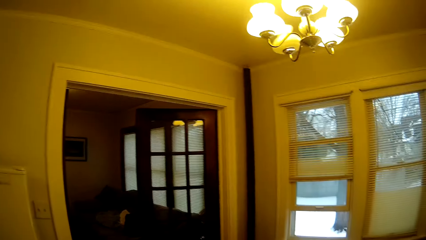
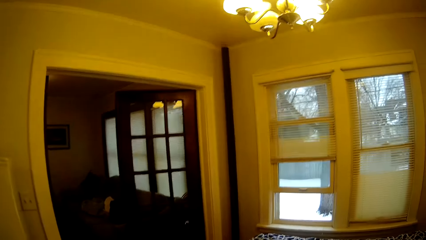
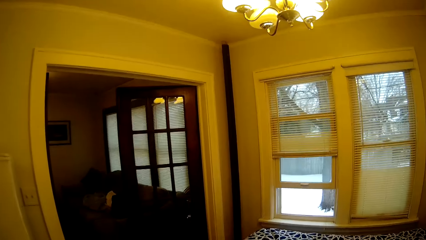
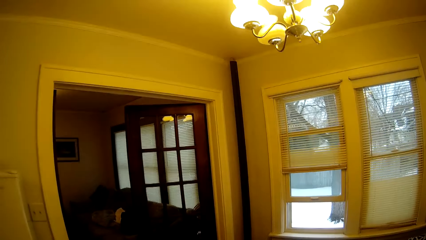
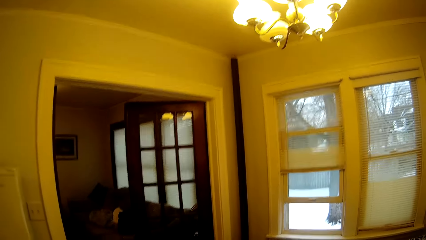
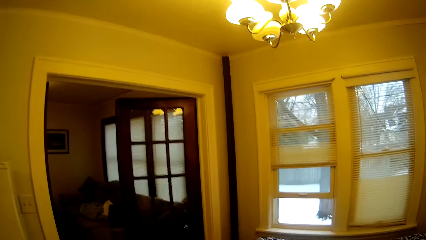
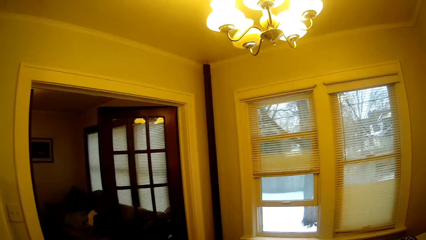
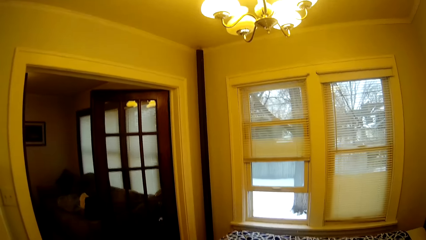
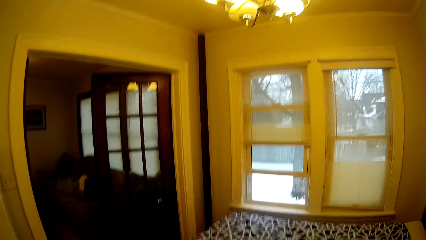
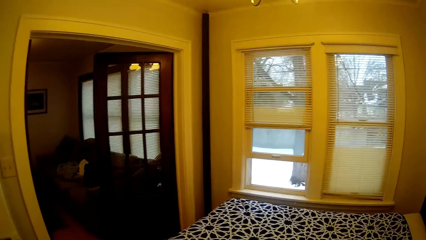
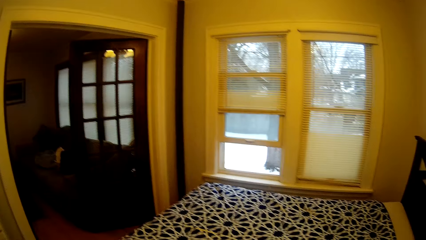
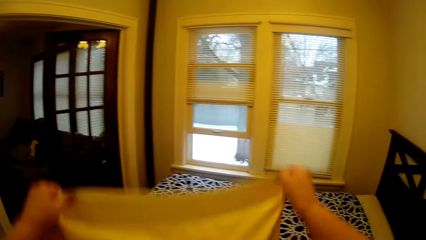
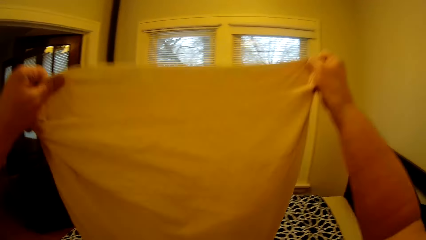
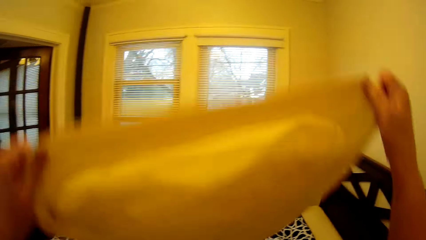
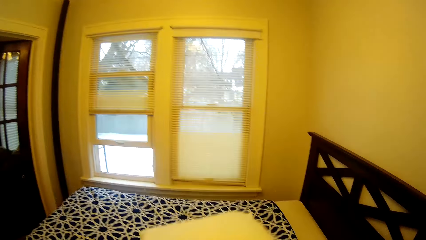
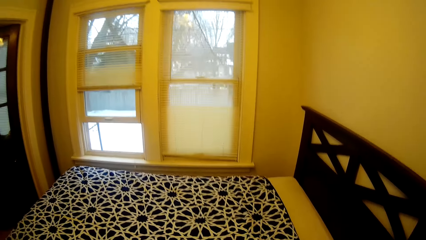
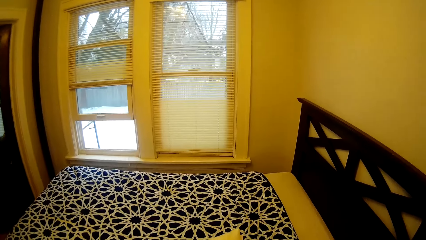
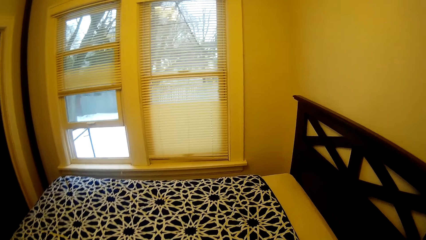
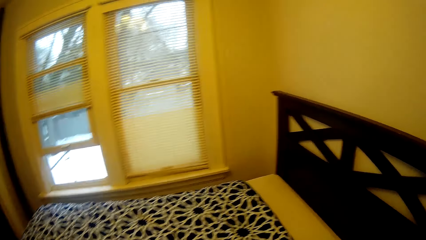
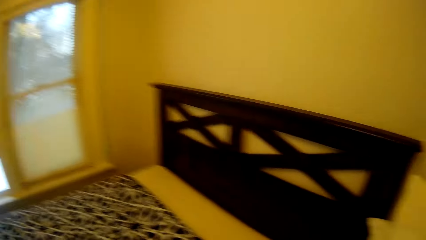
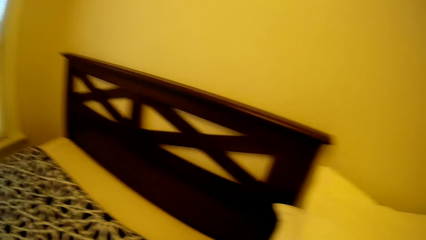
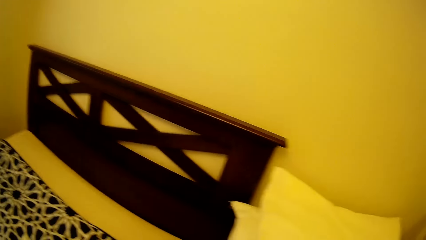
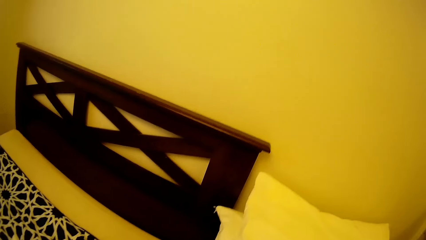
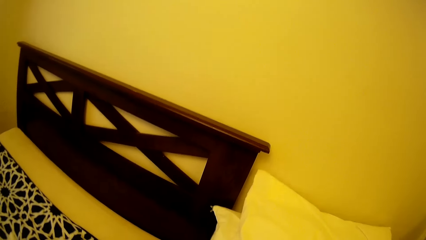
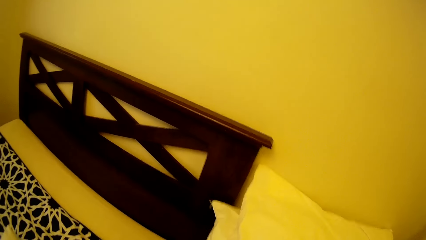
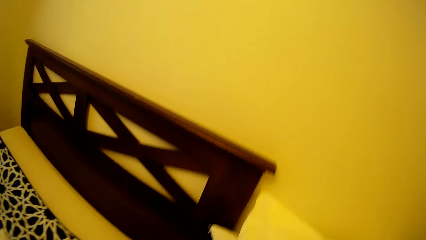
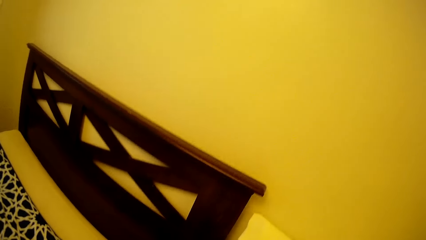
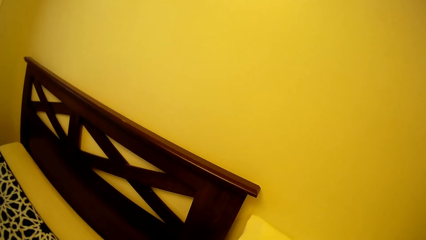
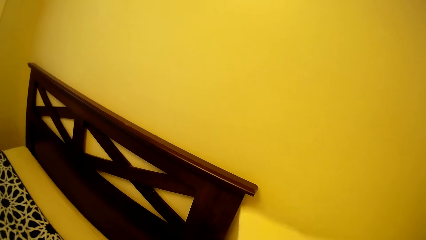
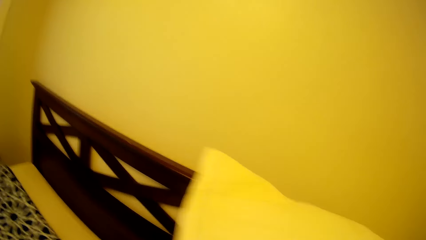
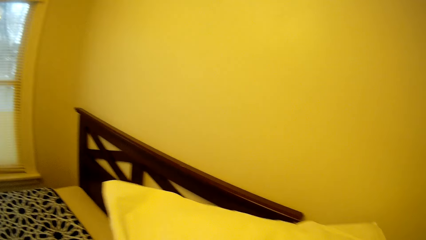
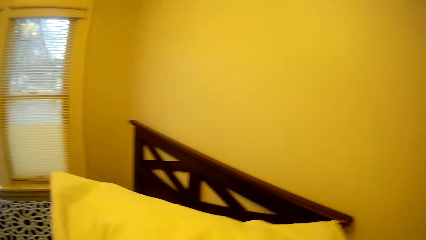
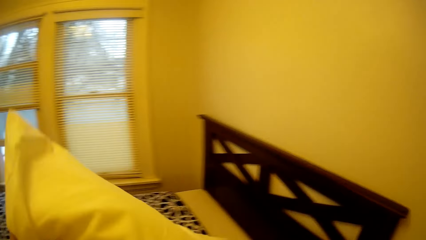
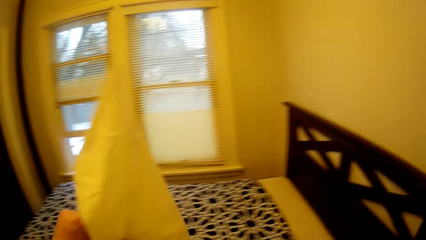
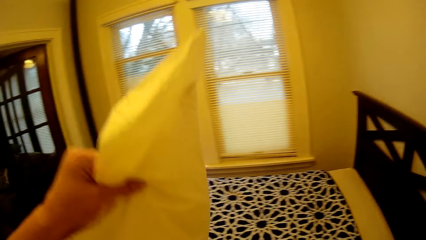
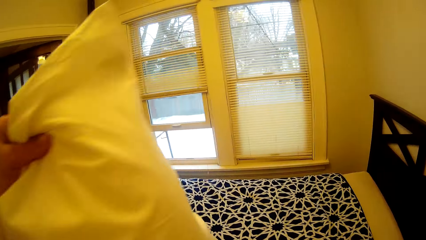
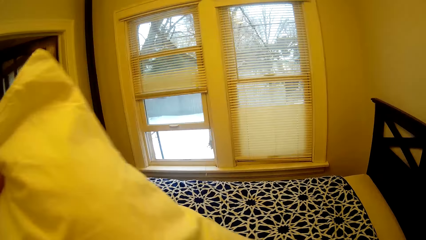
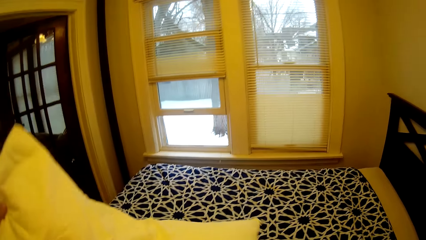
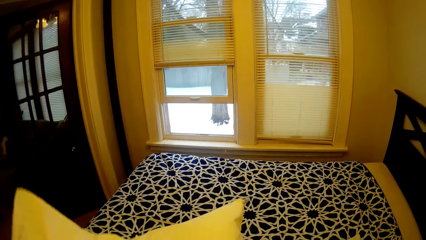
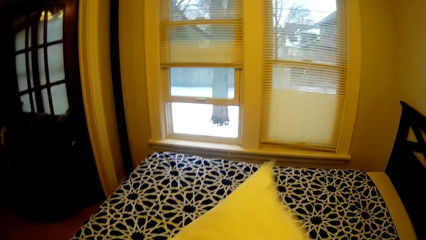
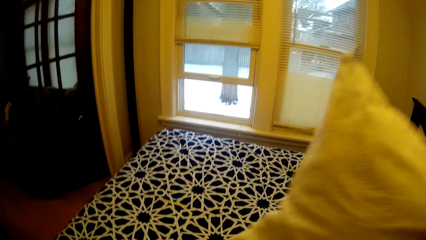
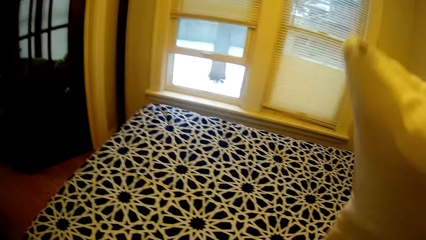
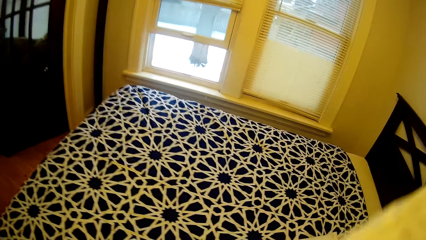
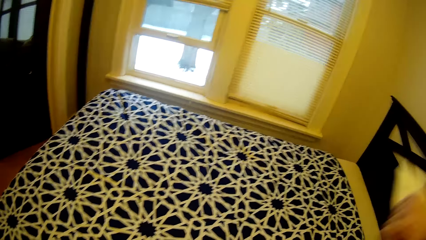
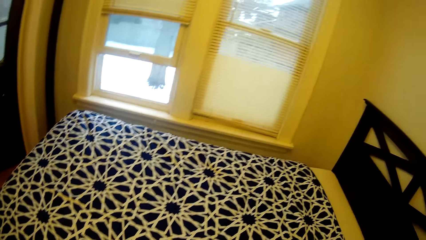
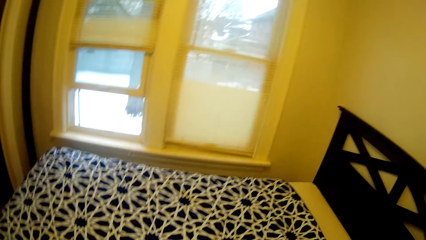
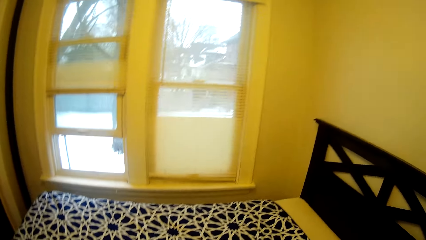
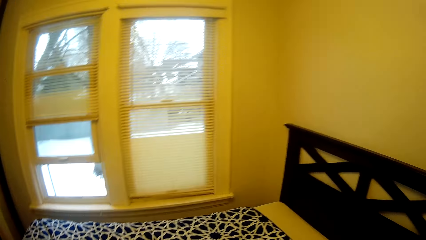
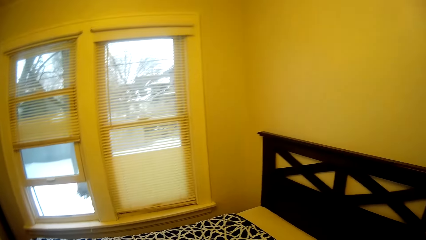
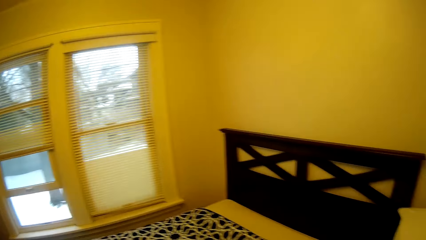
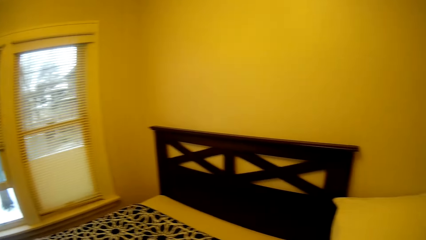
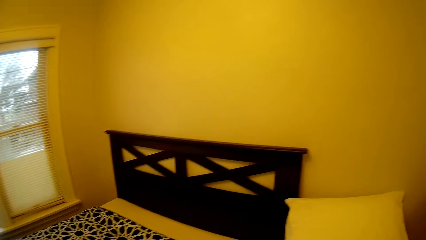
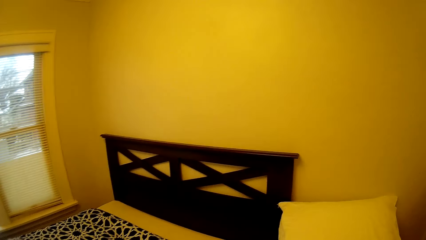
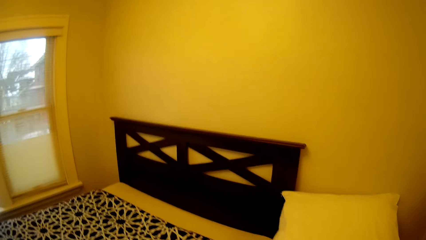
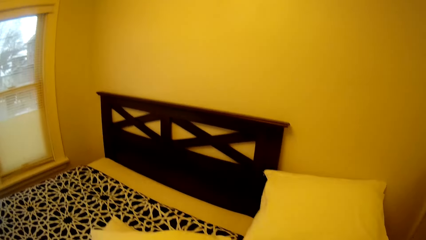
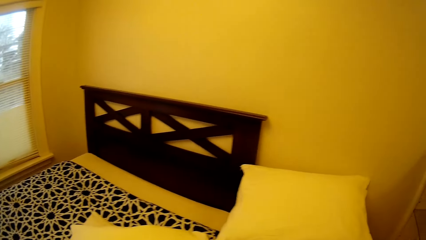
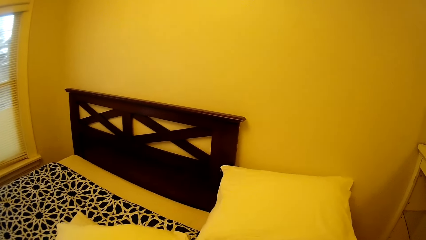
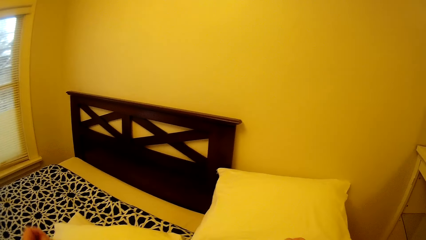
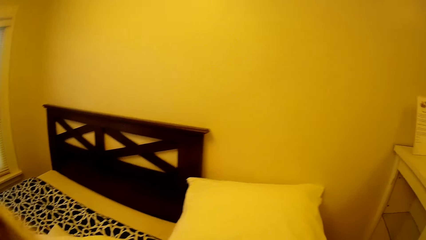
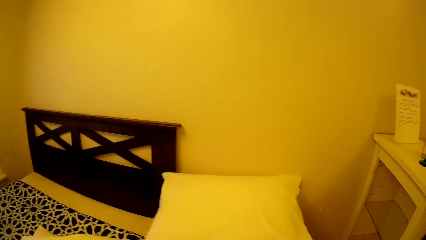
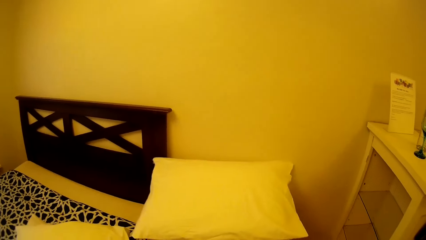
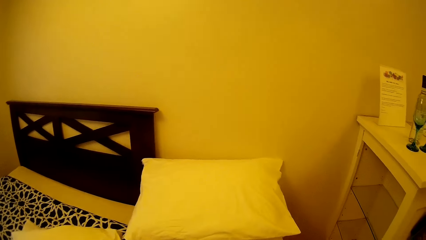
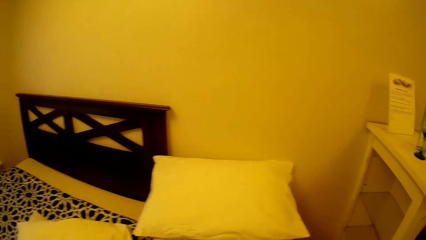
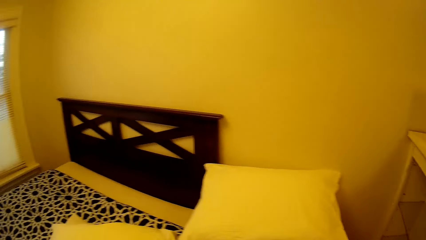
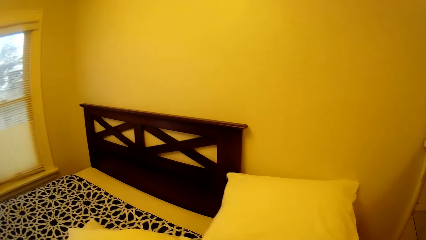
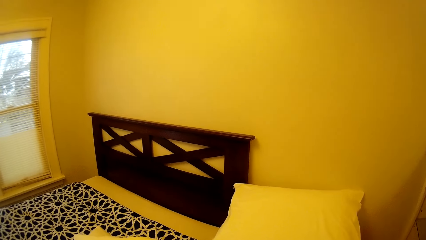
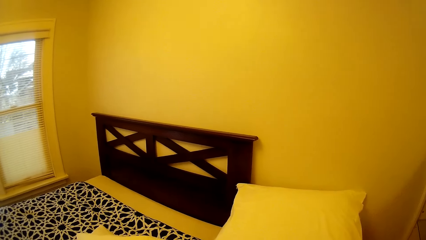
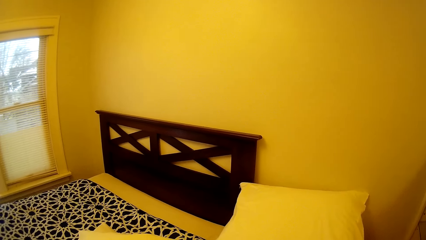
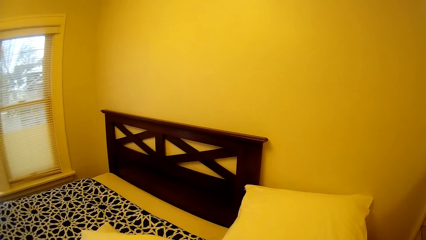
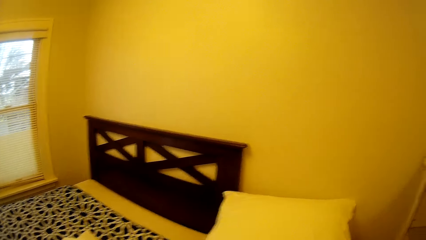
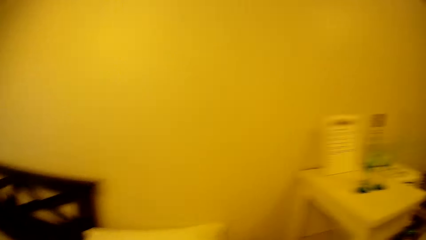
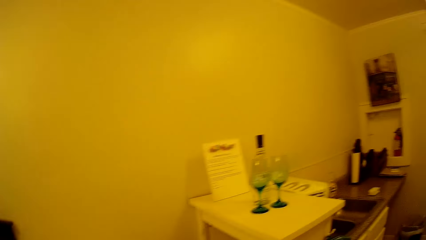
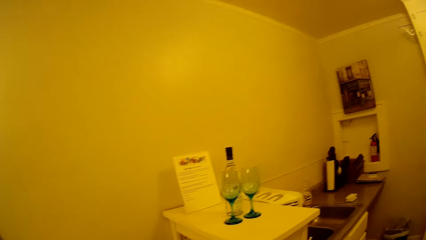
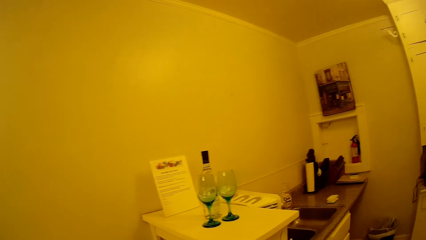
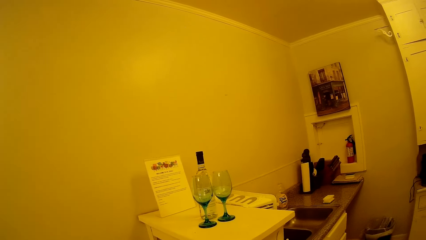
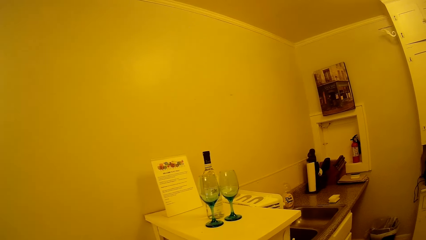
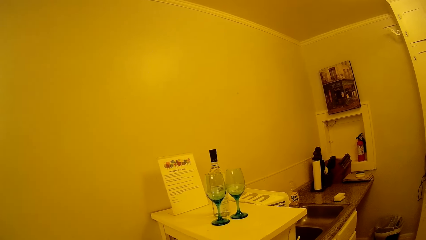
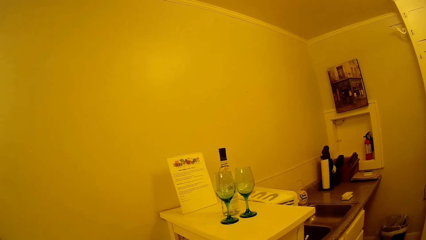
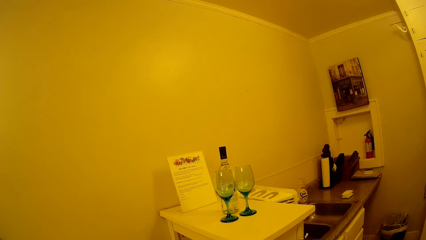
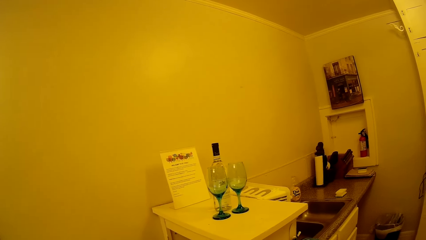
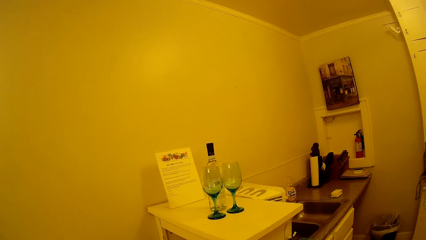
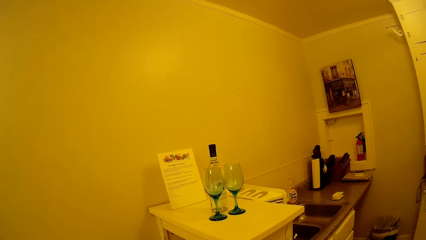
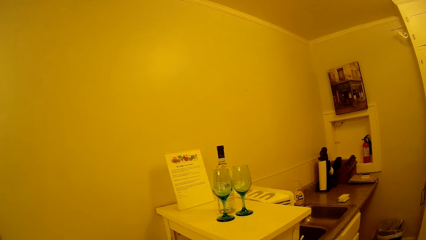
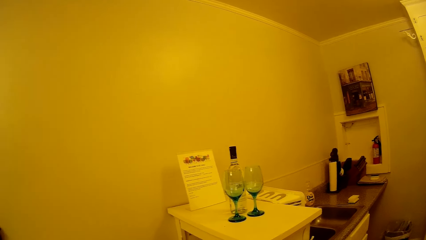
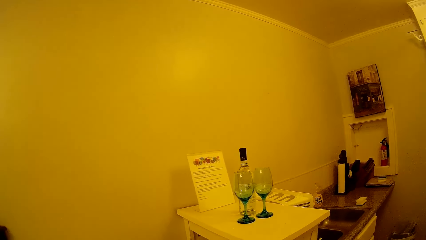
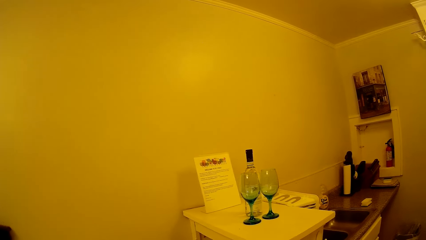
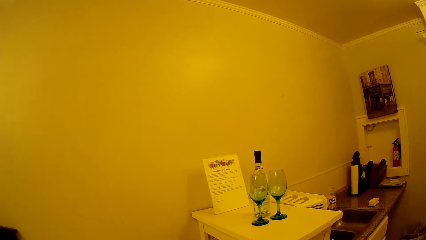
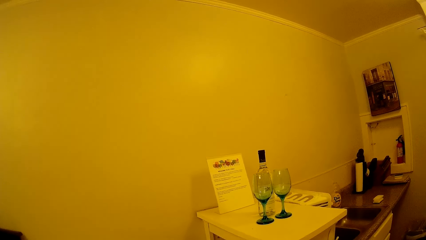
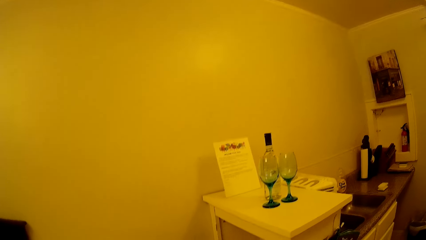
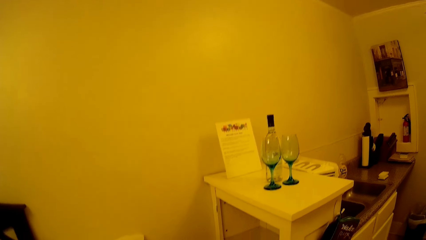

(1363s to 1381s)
The camera wearer adjusts the pillow. They pick up a pillow. They adjust the pillow. They put the pillow in a pillow case. They look around in the house.
